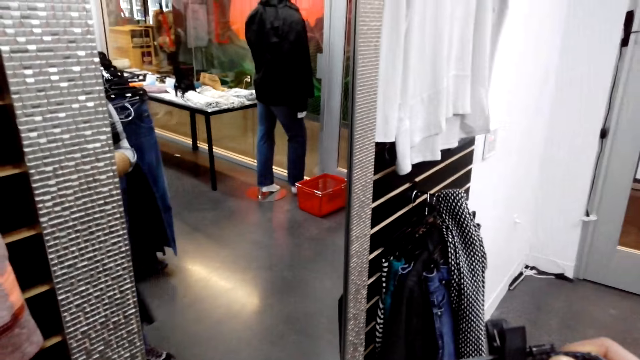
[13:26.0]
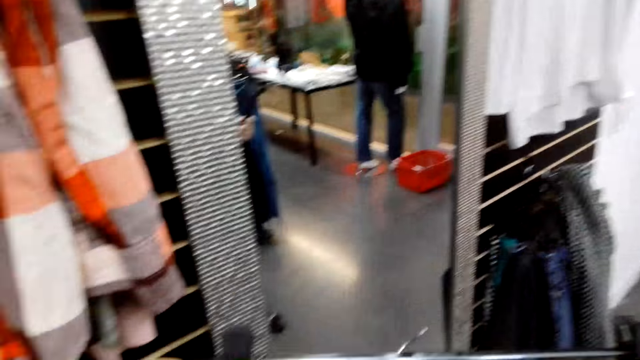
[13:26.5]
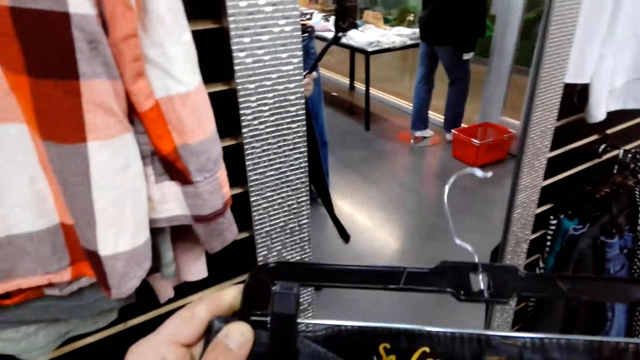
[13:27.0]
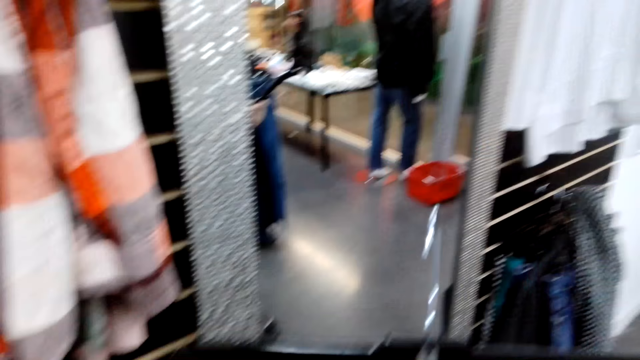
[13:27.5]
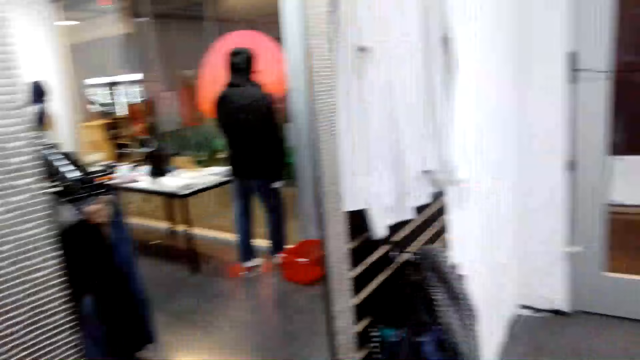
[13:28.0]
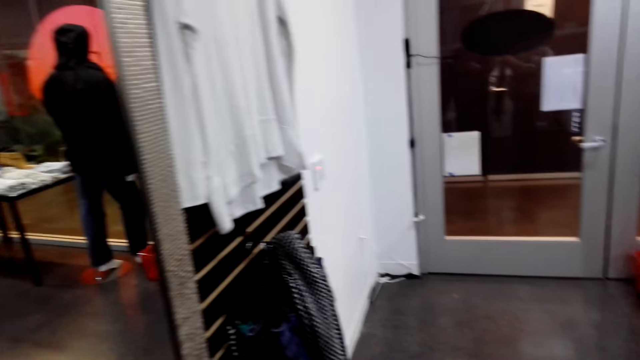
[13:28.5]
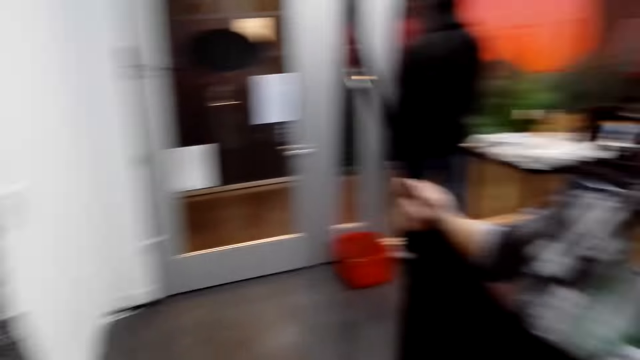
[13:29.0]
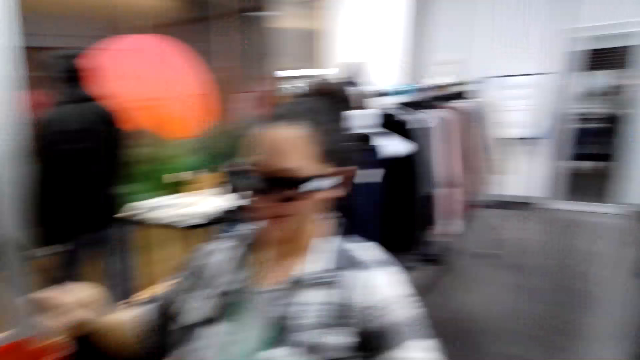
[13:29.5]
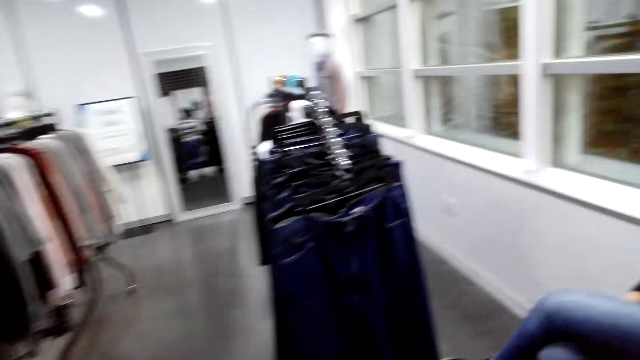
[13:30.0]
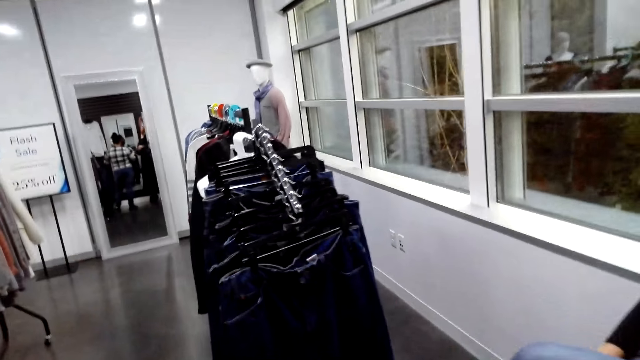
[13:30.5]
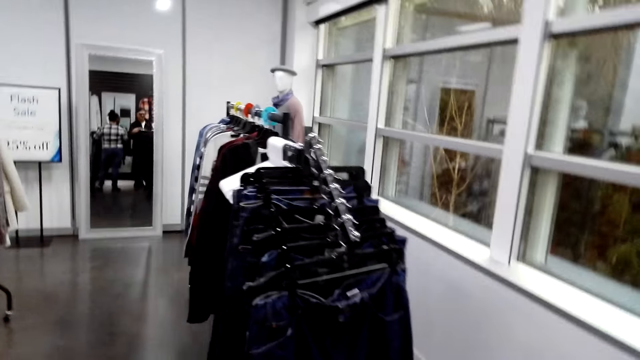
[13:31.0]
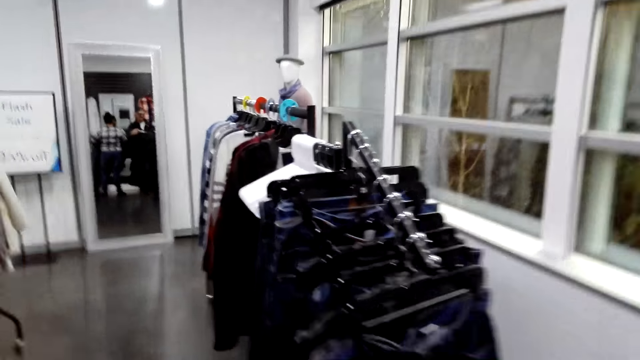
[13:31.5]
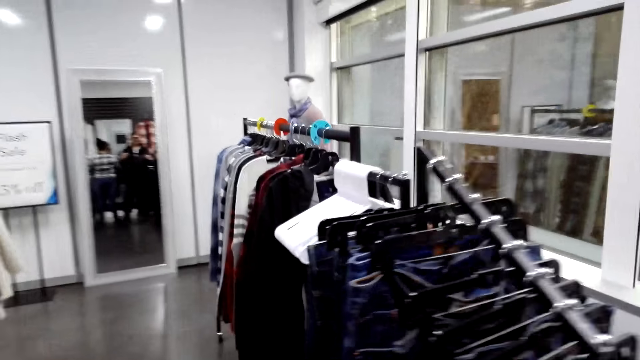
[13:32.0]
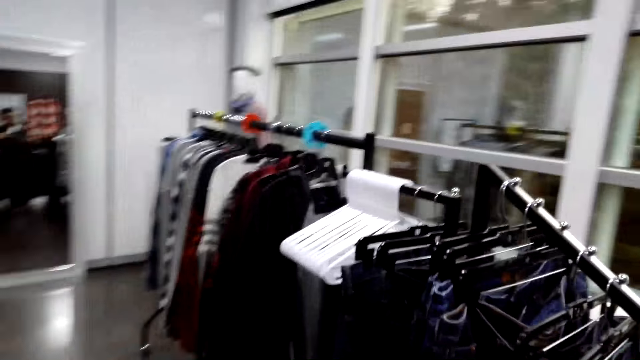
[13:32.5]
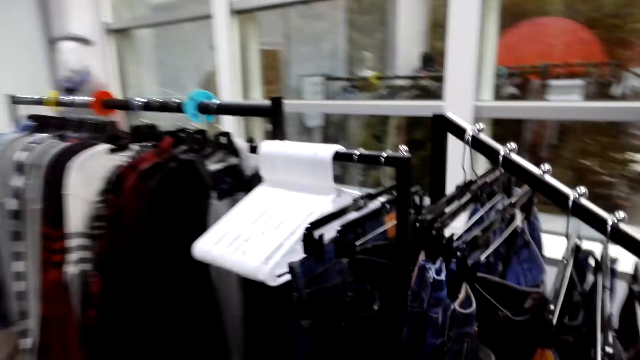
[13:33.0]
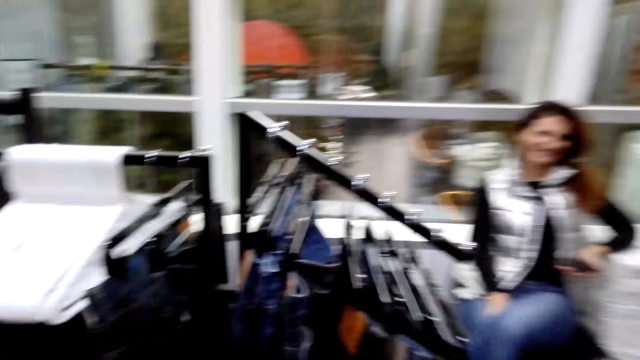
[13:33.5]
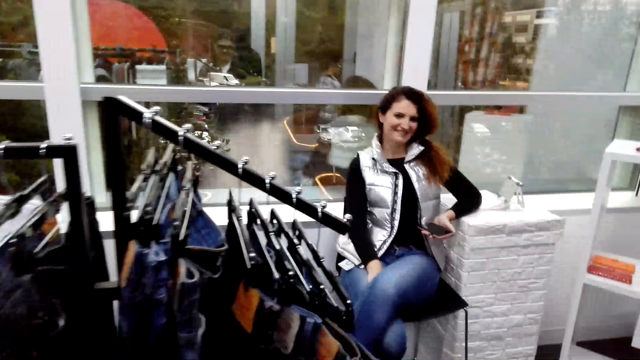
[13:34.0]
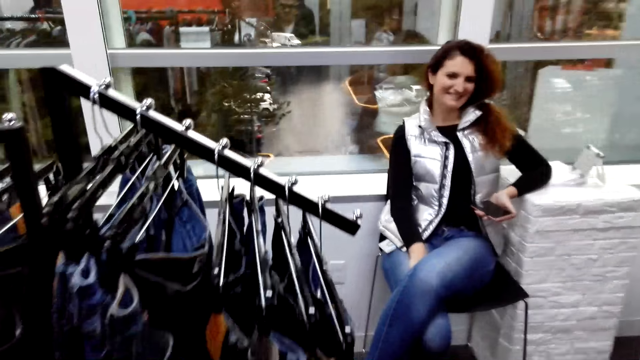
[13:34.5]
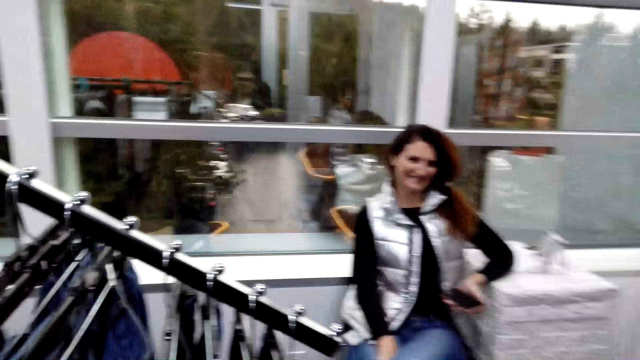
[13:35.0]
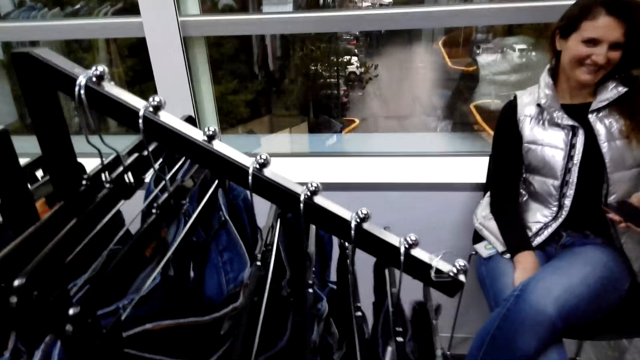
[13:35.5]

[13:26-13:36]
A woman removes the cloth on the hanger. The camera wearer walks to the rack. They turn around. They walk in the boutique room.

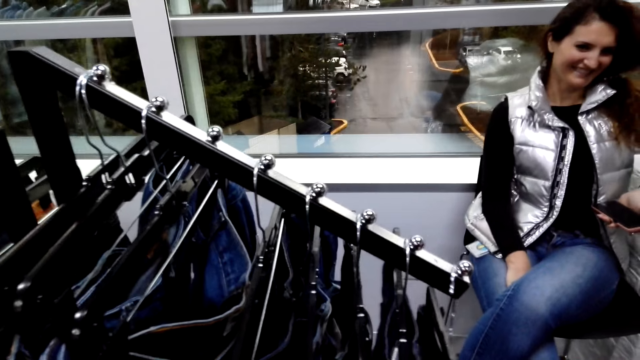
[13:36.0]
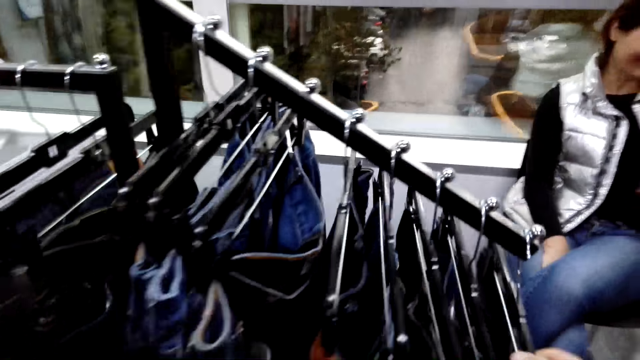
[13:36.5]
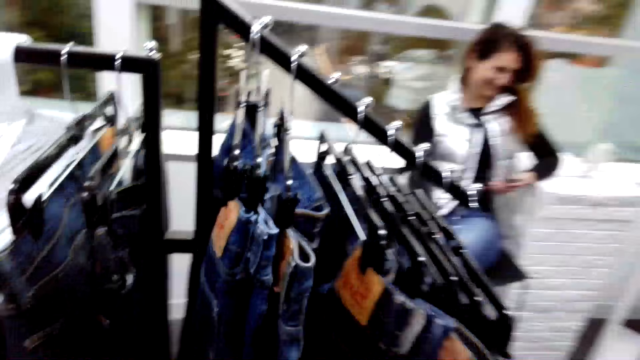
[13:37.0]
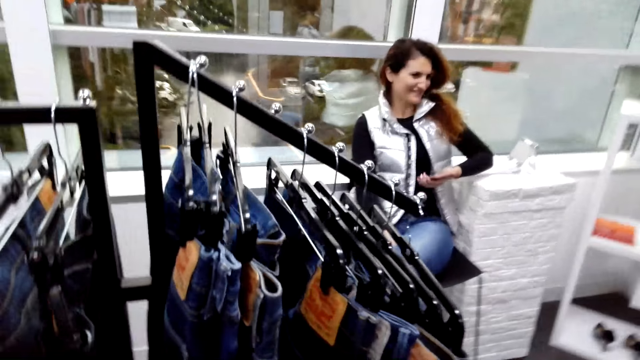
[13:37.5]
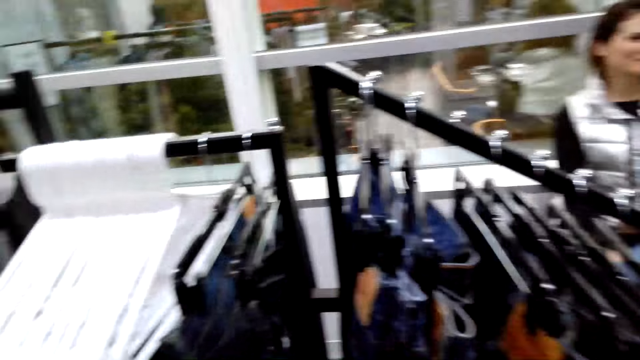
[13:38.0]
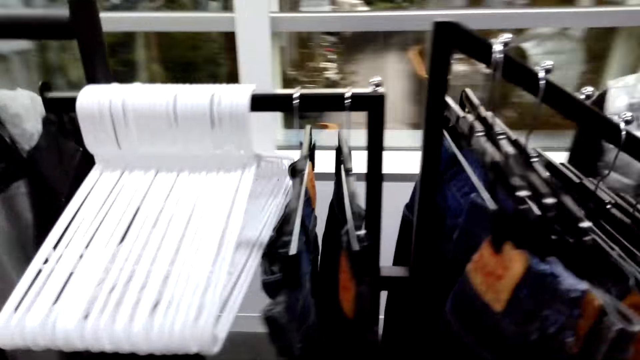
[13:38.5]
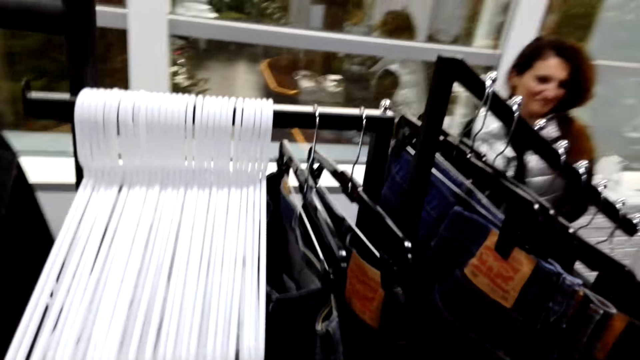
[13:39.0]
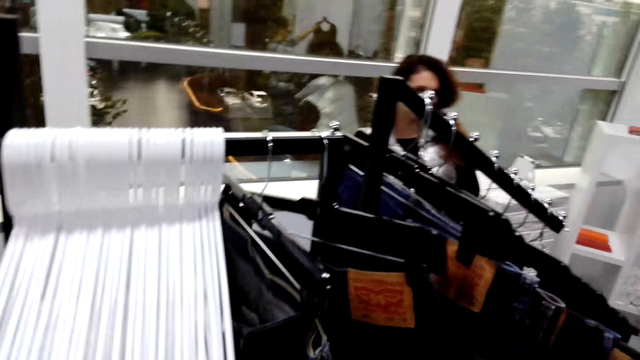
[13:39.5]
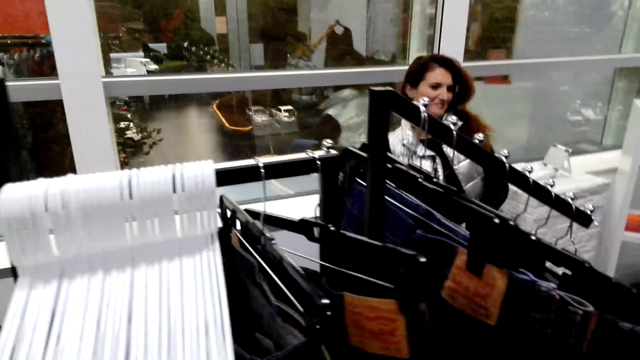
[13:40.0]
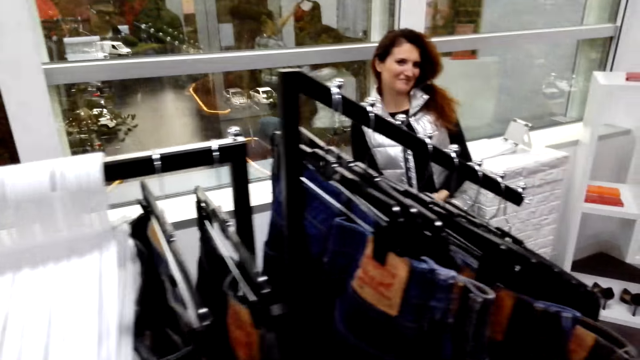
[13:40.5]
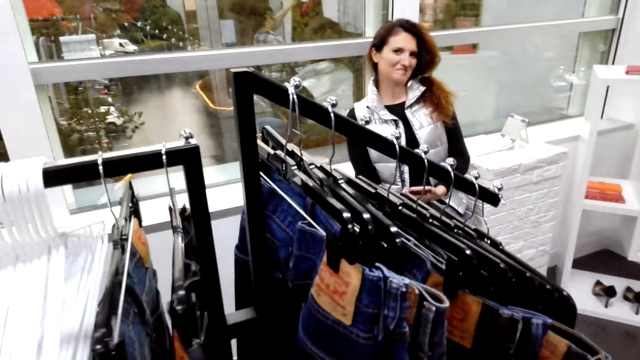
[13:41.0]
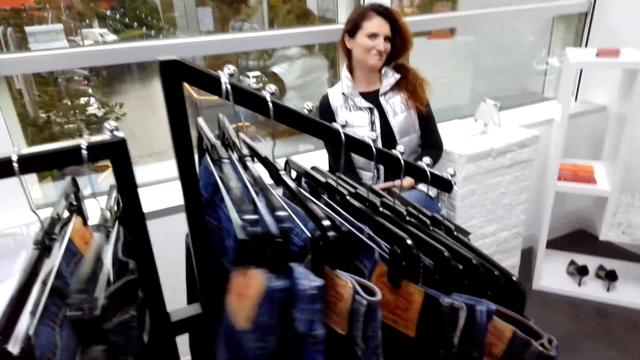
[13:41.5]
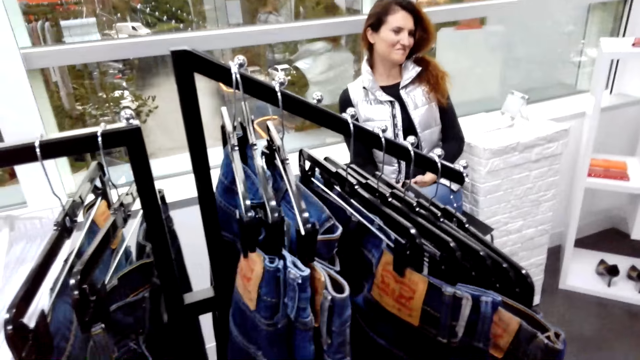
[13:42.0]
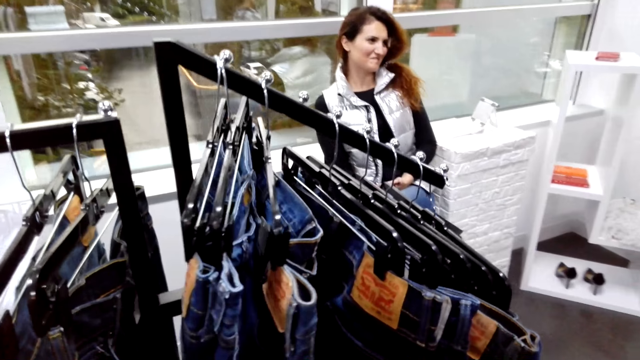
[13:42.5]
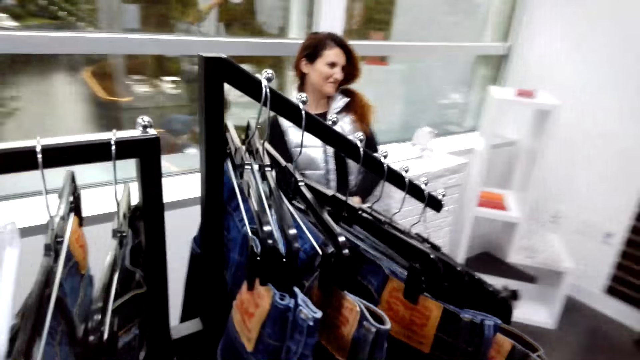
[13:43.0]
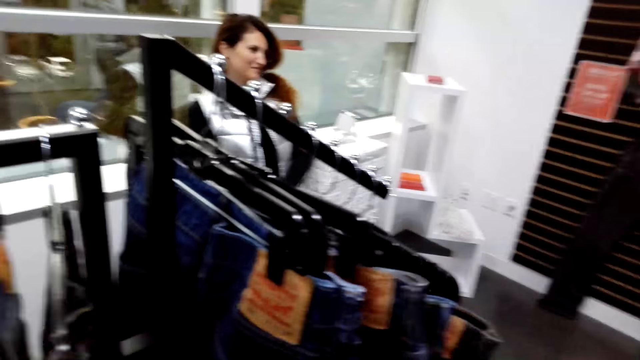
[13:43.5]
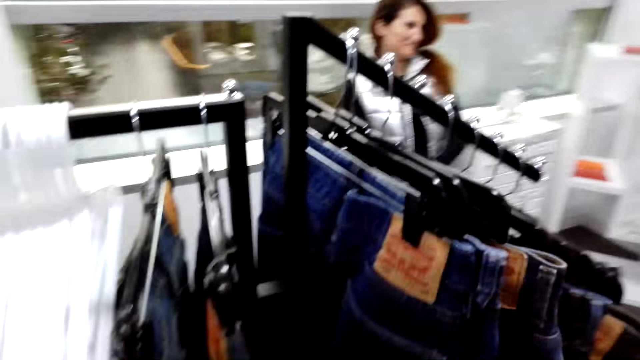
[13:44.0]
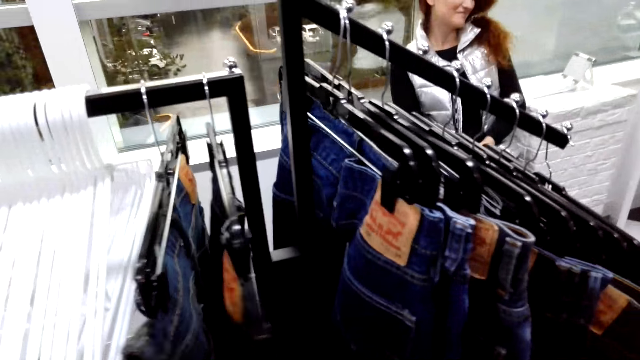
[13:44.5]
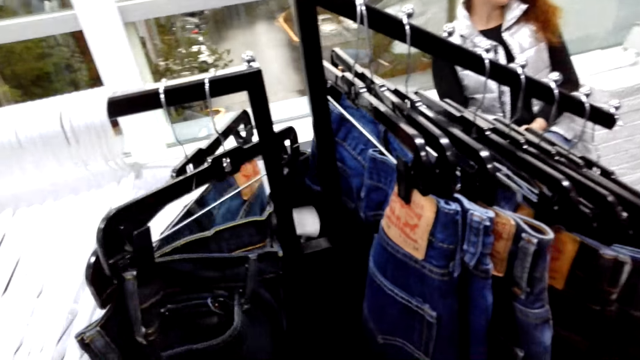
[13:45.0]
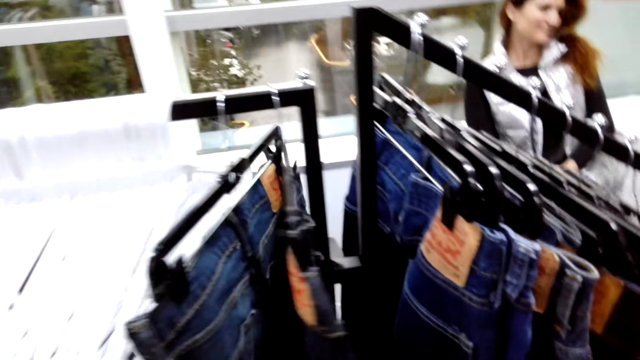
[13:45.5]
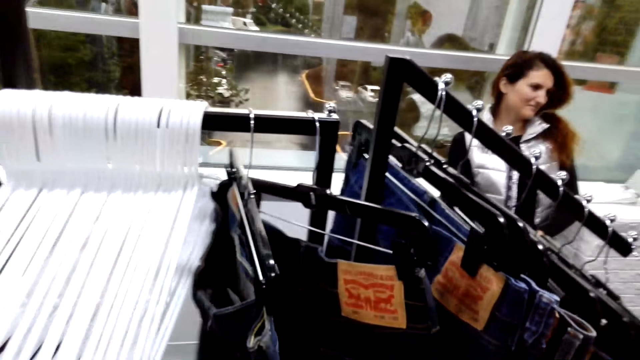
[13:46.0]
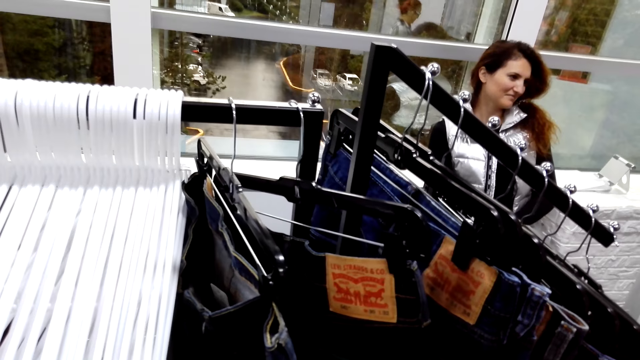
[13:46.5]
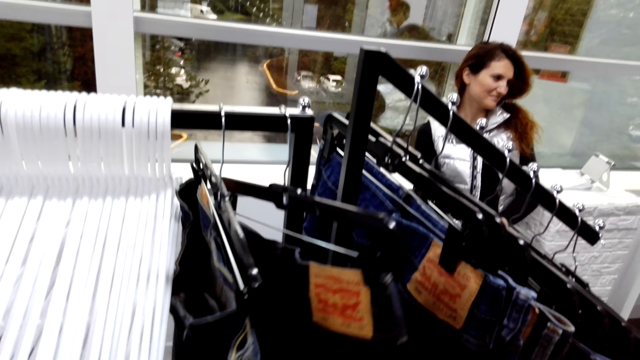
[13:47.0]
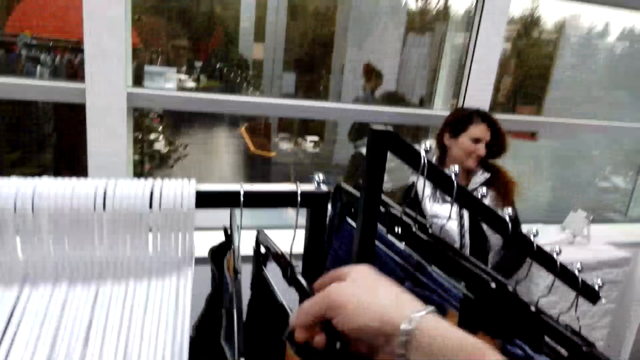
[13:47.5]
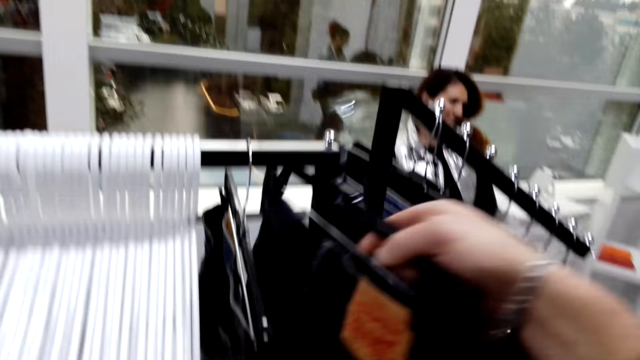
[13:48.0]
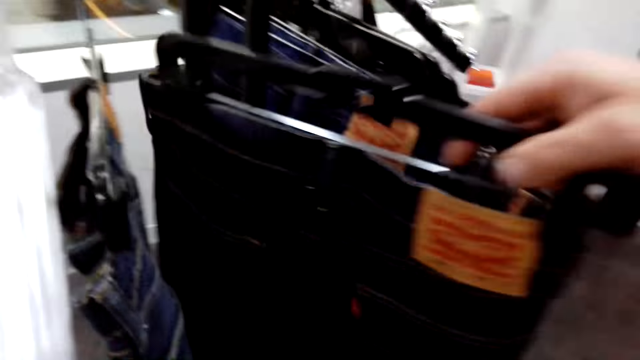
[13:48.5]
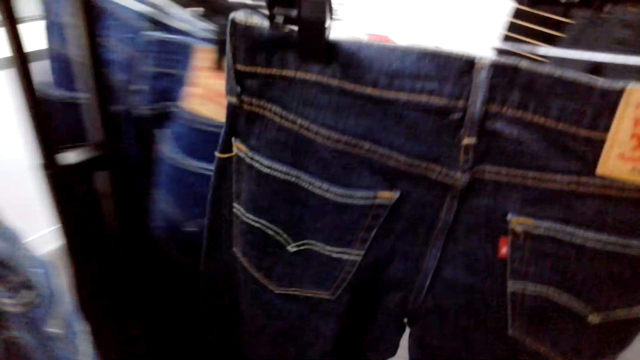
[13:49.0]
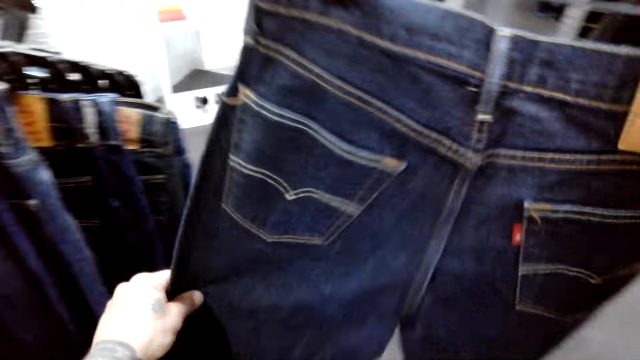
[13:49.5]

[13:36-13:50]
The camera wearer hangs the jeans or trouser on the rack. They check the trousers on the rack. They touch on the denim trousers. They pull out a denim trouser from the stand with a hanger.
